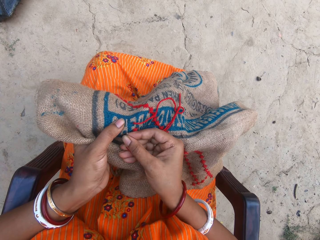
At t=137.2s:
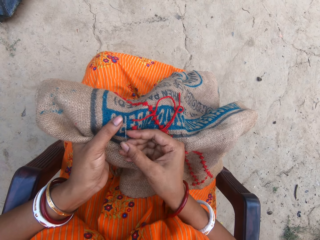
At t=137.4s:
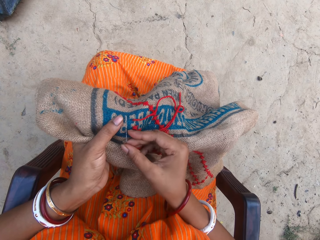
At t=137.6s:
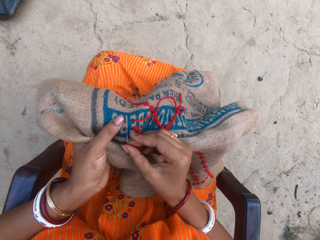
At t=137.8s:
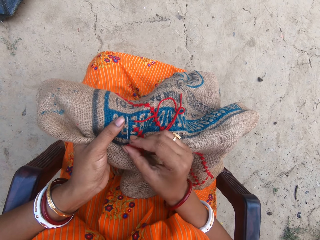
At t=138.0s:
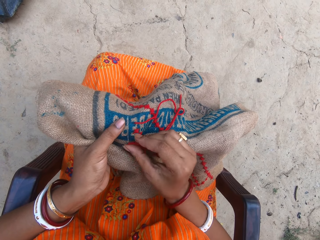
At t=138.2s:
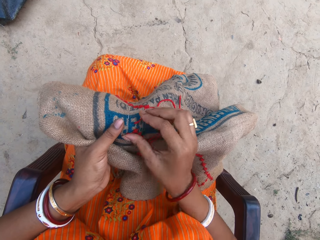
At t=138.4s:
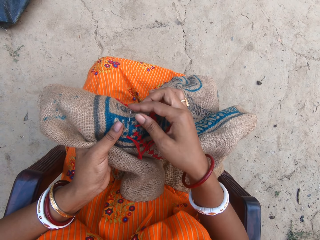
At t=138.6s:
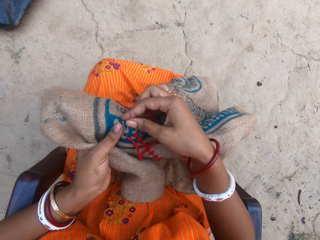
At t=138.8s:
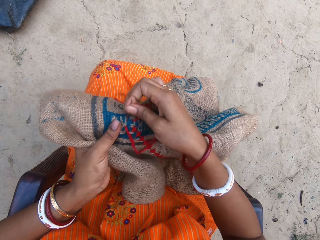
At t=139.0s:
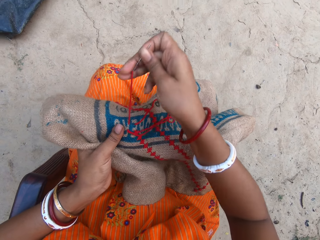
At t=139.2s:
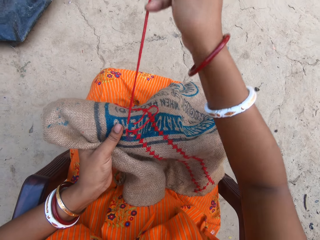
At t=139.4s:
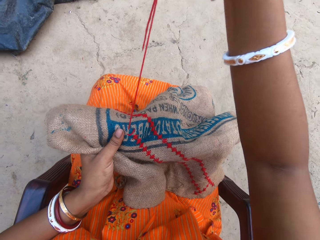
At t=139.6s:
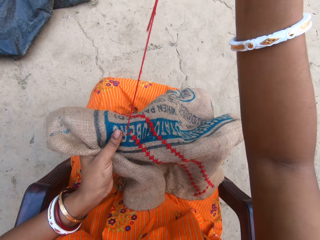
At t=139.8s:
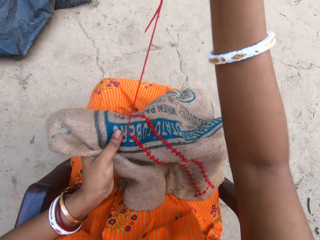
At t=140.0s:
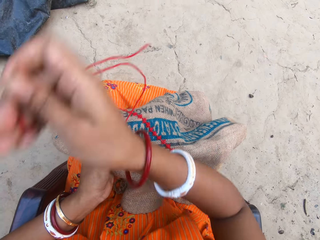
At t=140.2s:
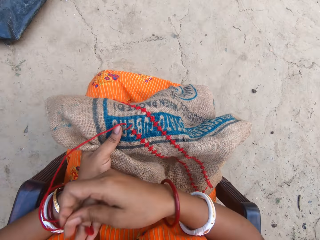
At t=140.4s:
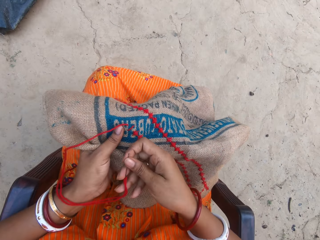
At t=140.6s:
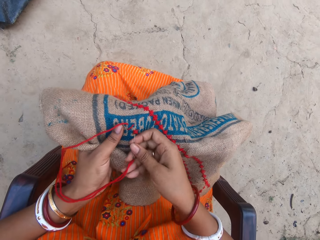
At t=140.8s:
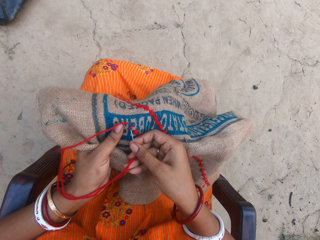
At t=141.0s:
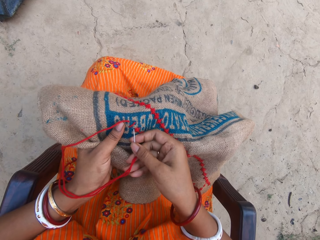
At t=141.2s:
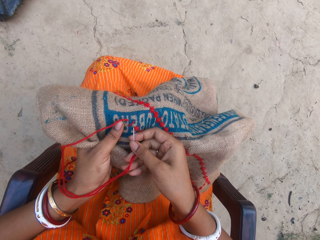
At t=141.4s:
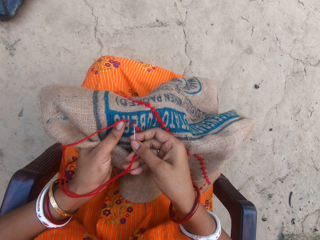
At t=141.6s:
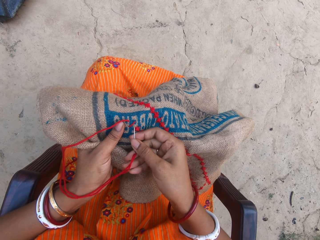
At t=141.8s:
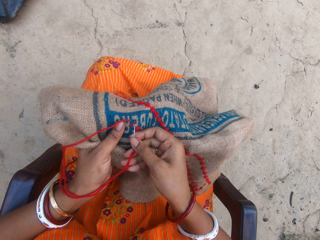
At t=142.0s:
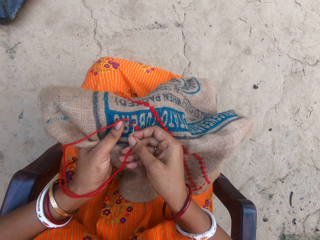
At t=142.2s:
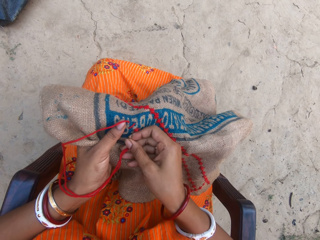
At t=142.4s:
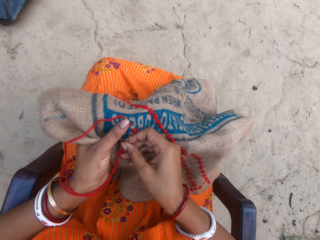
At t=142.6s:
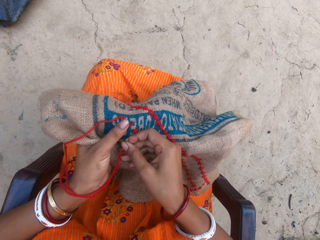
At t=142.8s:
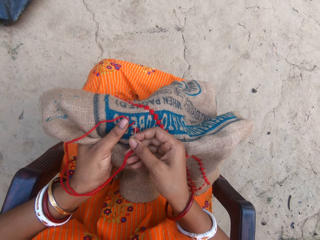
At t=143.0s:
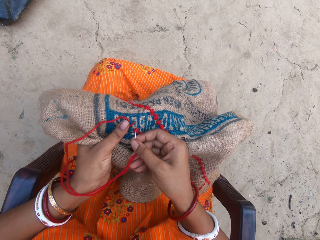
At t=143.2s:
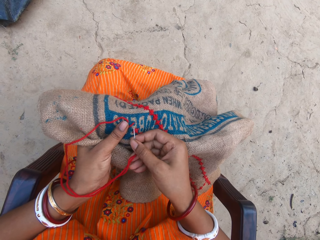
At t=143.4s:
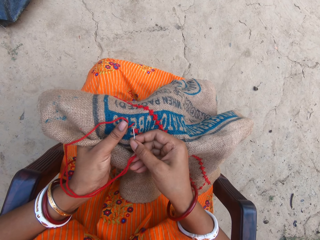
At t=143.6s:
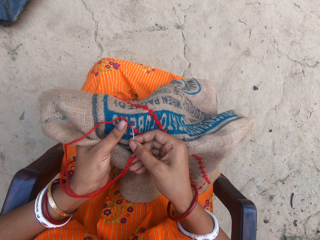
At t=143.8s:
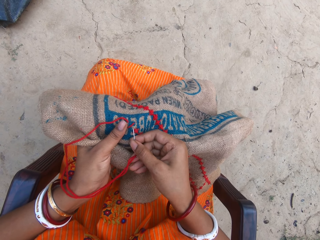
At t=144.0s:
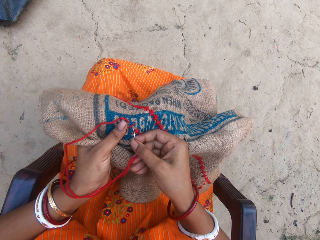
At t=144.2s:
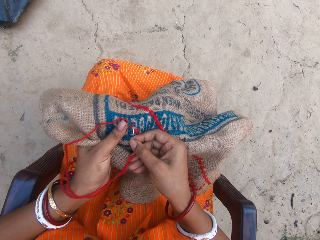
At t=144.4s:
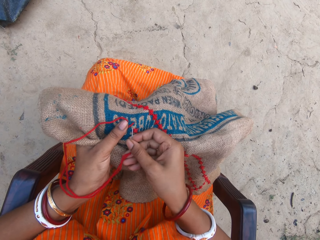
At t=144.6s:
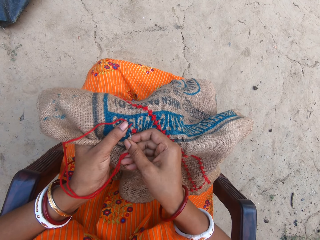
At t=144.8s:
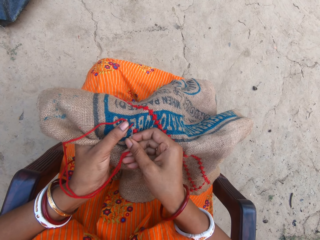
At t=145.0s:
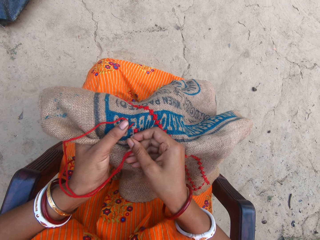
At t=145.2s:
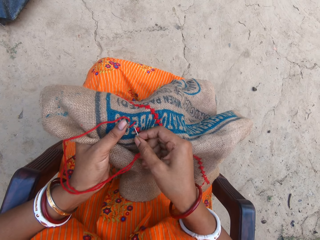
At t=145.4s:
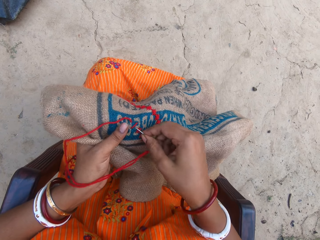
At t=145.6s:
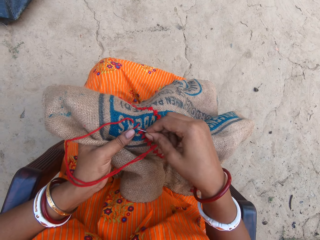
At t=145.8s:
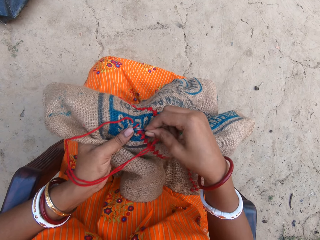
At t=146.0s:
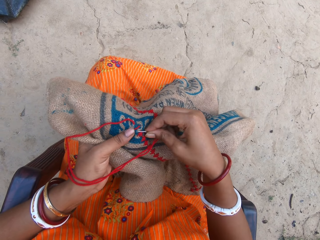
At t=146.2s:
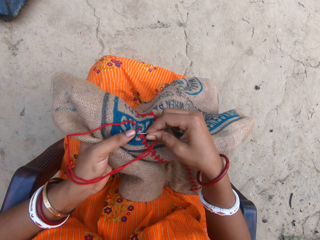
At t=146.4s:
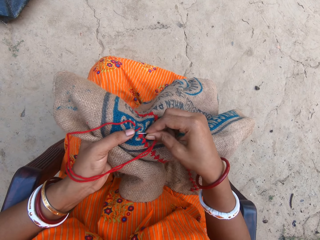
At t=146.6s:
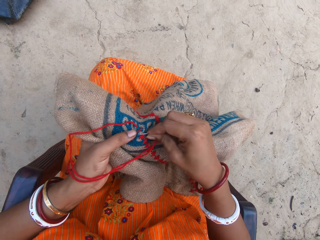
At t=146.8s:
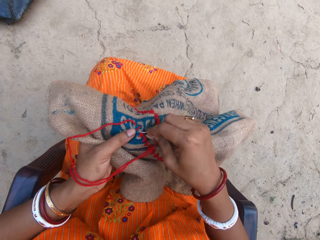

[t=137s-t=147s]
The camera wearer pulls a thread. They knit a sack.

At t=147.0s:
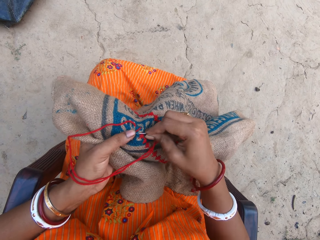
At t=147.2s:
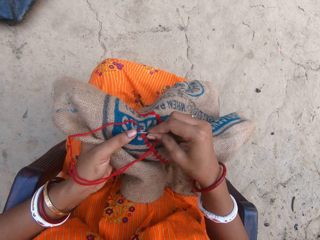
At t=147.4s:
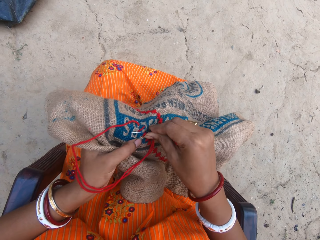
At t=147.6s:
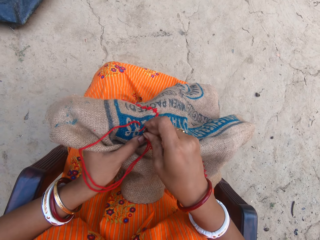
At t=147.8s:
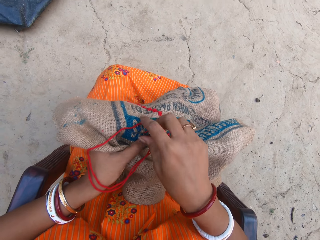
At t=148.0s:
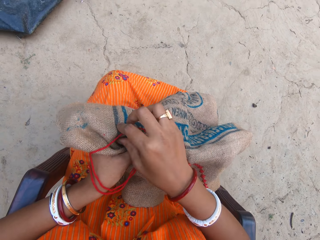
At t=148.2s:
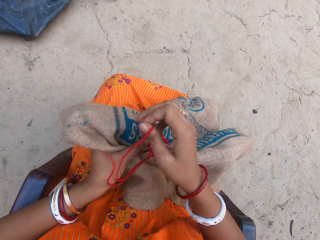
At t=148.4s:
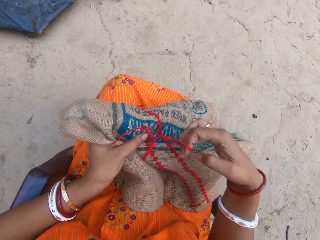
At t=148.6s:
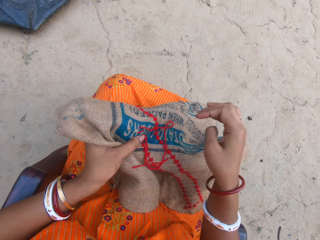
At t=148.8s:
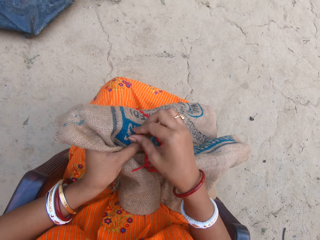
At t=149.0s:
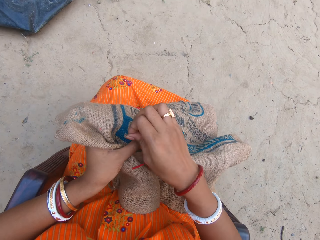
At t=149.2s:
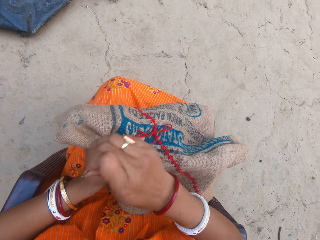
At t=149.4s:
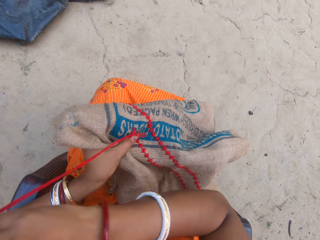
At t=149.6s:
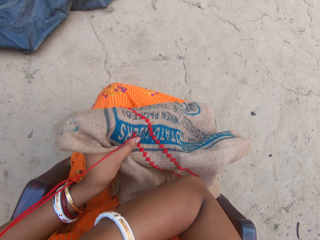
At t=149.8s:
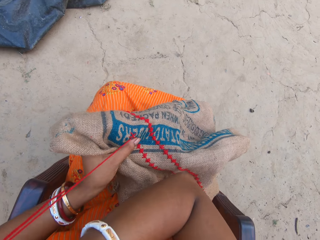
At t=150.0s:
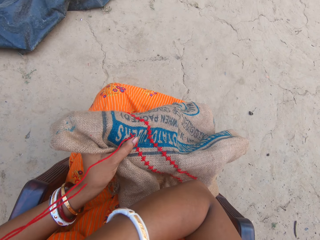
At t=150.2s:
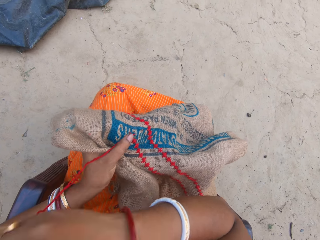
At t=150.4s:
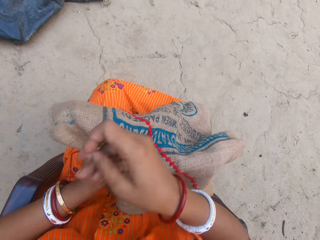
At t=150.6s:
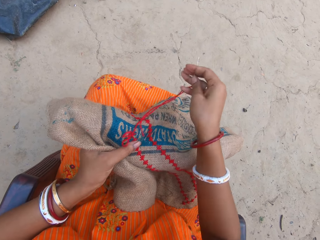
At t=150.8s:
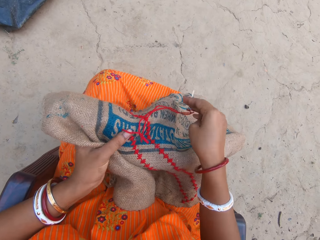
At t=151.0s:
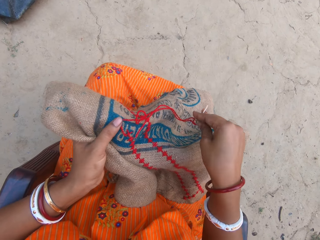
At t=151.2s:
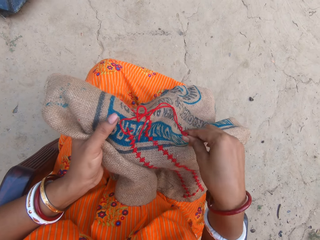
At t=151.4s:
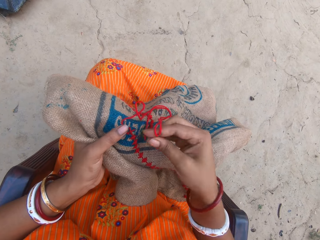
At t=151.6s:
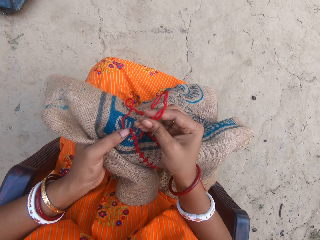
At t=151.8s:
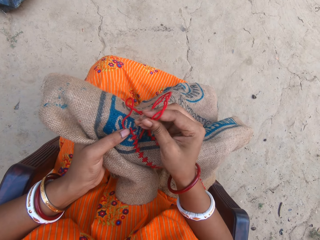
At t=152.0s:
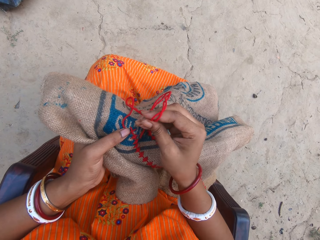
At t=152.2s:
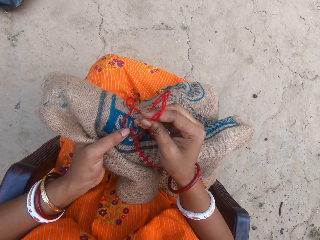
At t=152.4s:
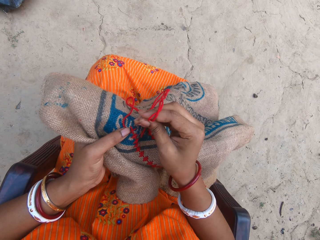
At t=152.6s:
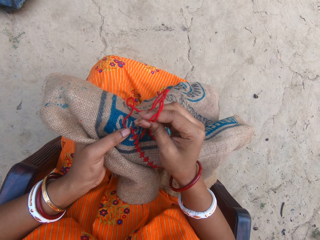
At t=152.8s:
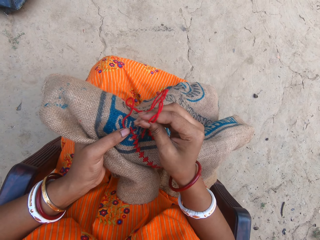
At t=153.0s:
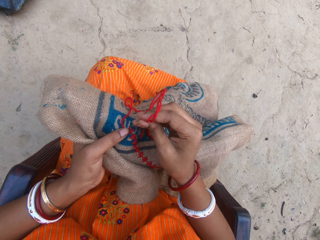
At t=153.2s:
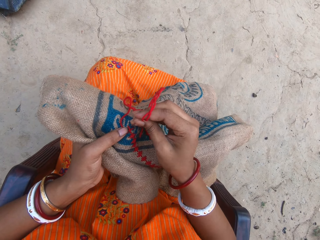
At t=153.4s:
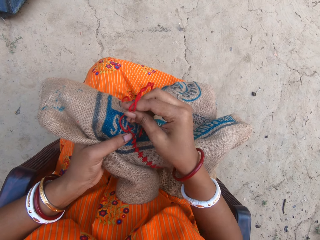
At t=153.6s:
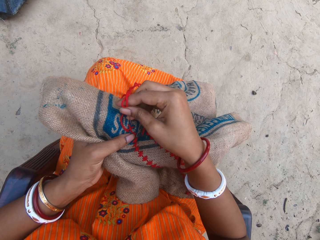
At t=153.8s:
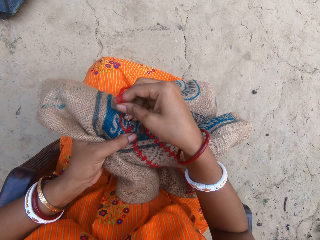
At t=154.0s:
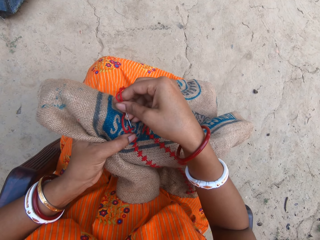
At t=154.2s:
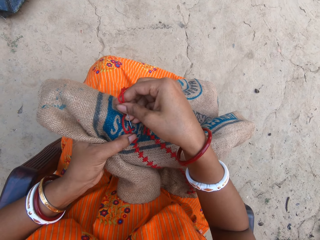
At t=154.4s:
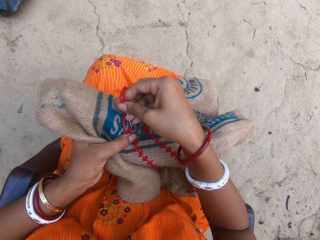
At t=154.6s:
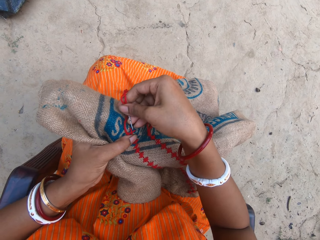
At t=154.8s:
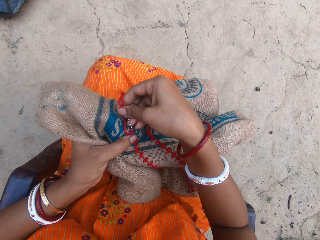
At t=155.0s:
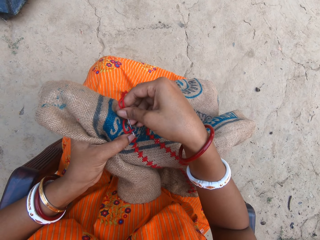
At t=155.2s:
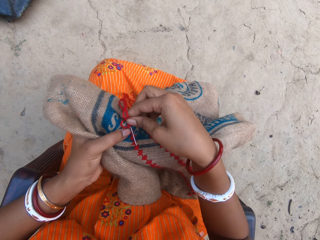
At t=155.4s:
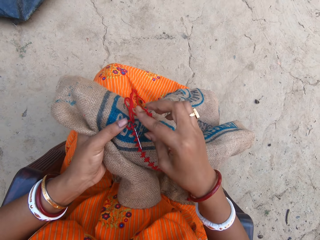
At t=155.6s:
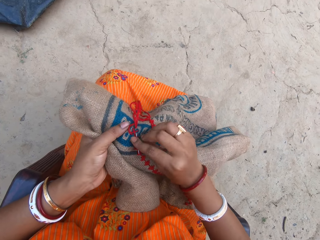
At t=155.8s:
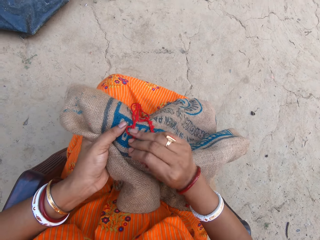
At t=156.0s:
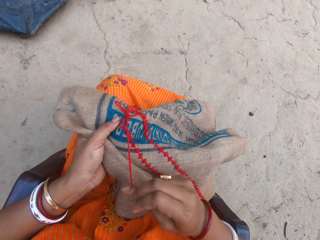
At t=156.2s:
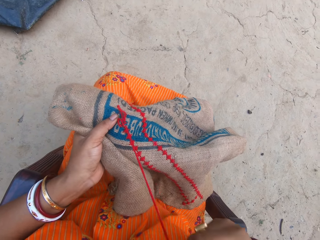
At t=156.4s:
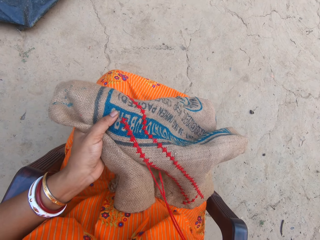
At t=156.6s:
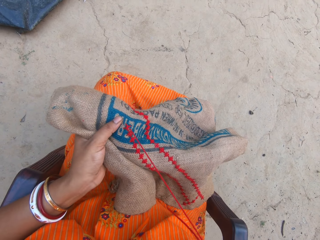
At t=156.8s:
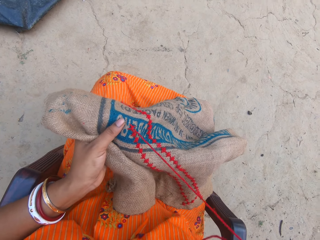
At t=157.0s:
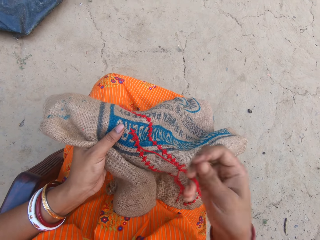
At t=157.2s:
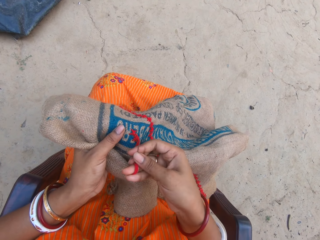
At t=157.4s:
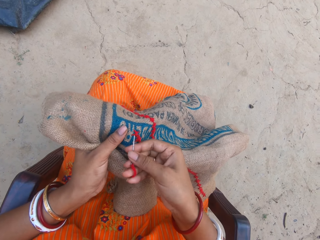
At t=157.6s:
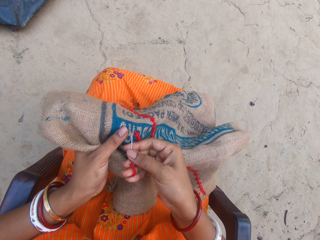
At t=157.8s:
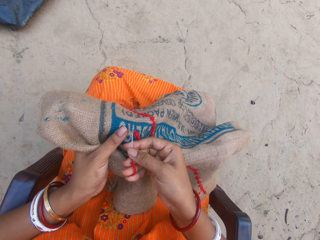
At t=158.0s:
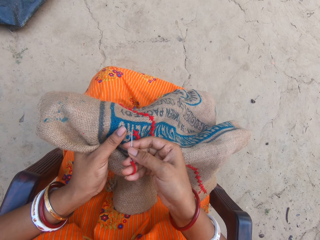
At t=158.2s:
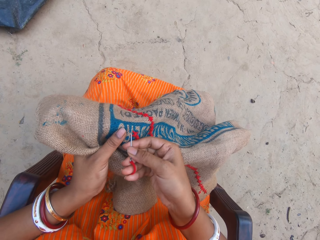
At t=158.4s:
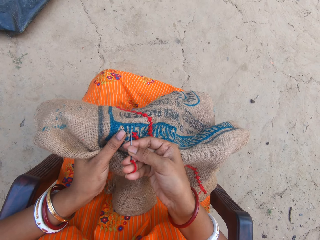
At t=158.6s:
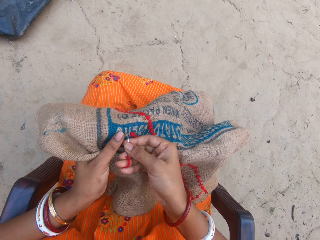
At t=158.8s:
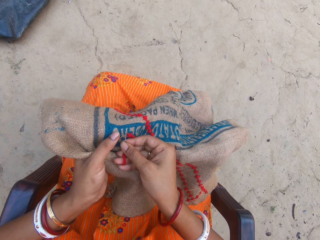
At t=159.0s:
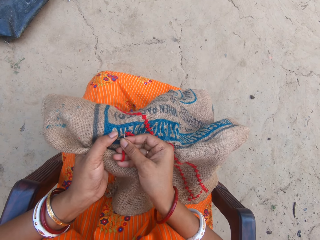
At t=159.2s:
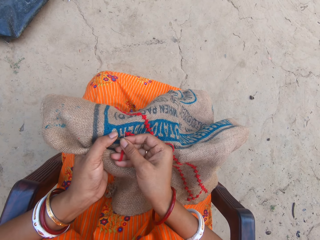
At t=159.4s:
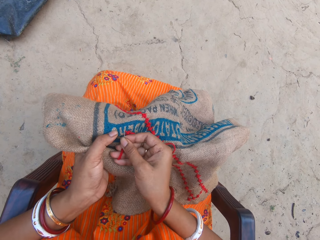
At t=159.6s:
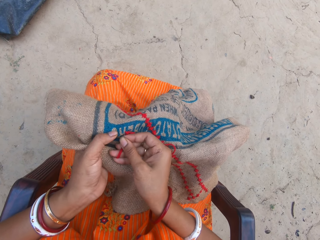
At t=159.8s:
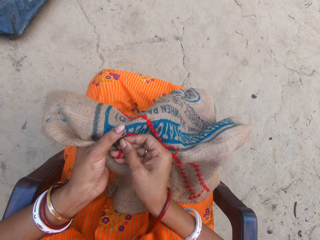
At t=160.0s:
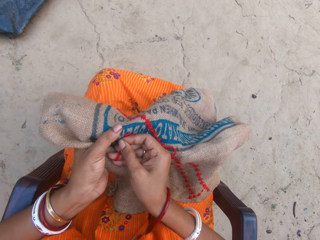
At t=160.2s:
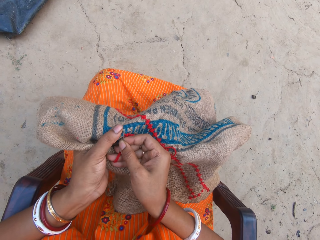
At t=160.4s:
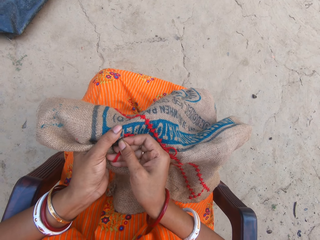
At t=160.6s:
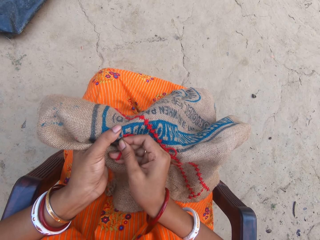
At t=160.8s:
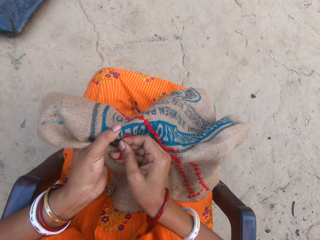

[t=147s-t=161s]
The camera wearer pulls a thread. They knit a sack. They pull the thread. They knit the sack.
